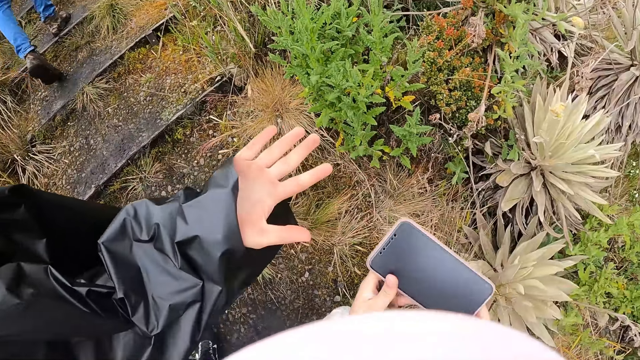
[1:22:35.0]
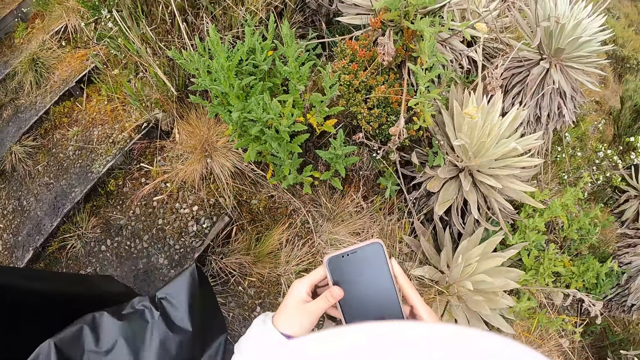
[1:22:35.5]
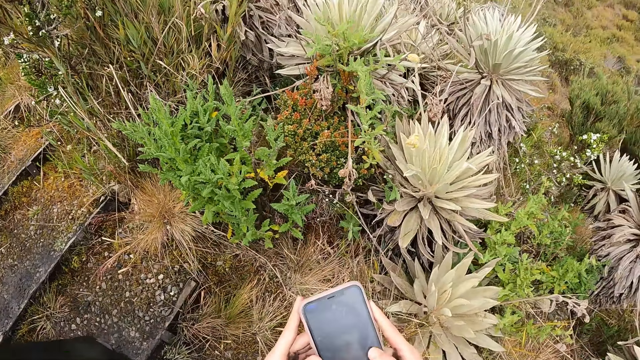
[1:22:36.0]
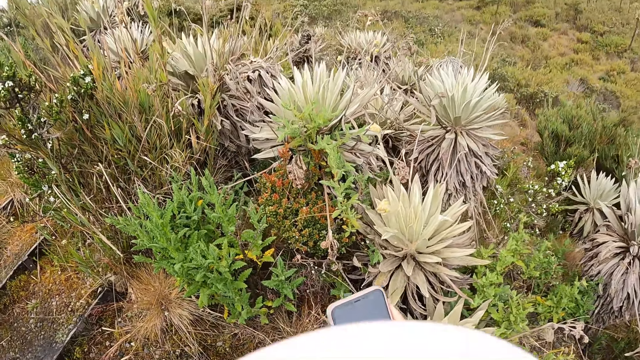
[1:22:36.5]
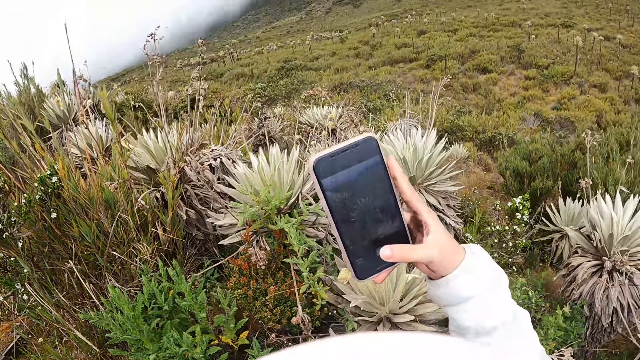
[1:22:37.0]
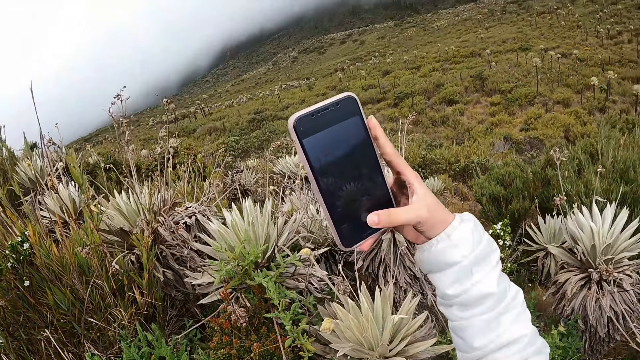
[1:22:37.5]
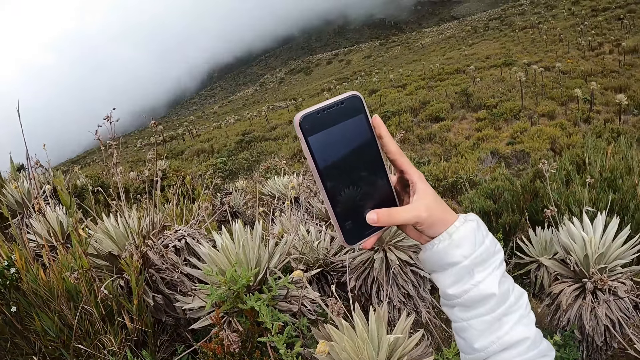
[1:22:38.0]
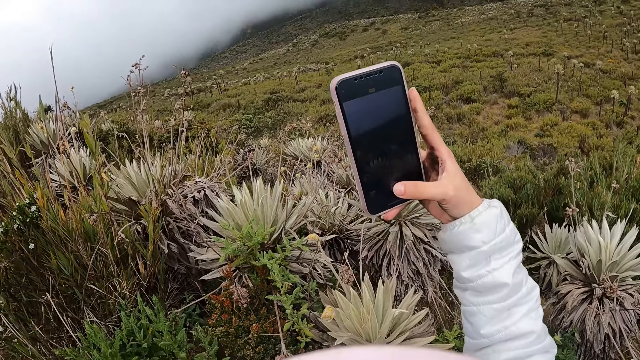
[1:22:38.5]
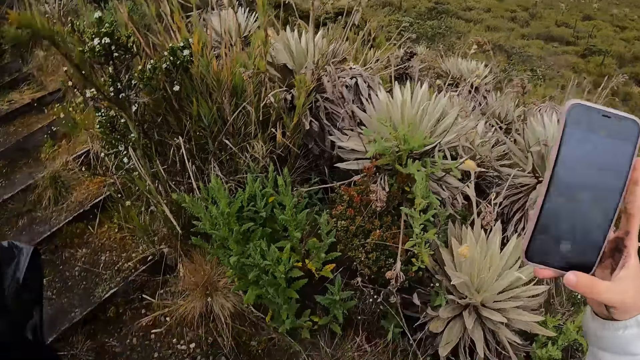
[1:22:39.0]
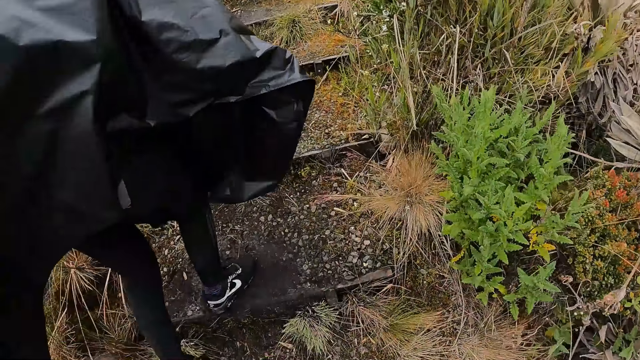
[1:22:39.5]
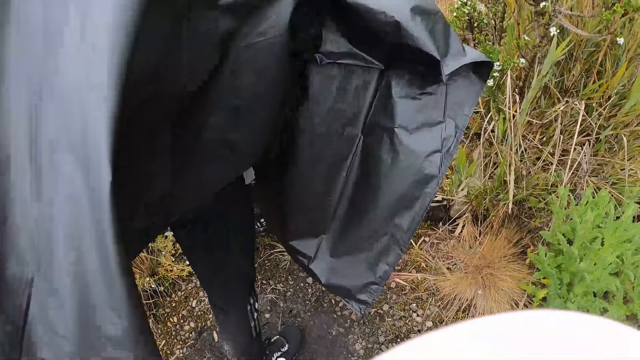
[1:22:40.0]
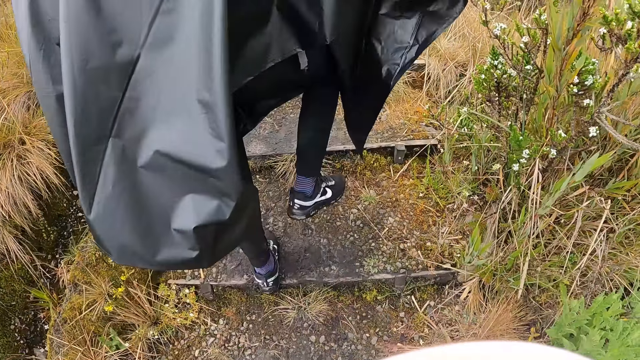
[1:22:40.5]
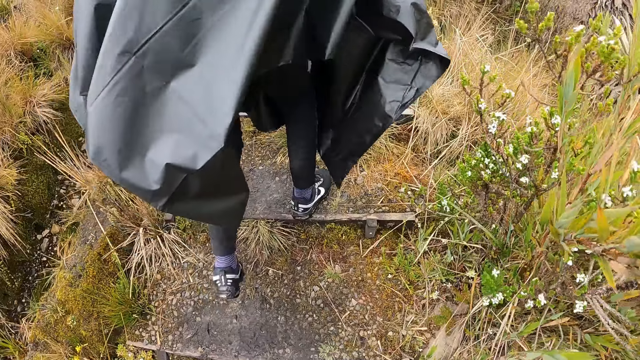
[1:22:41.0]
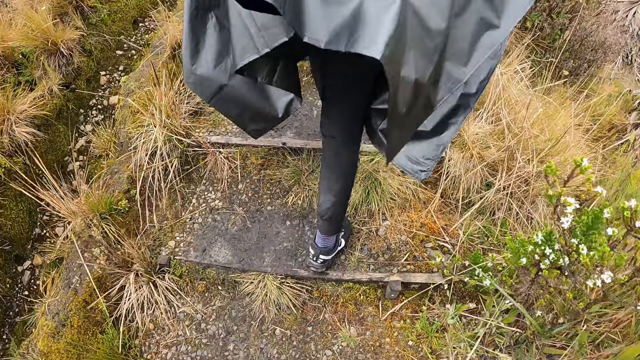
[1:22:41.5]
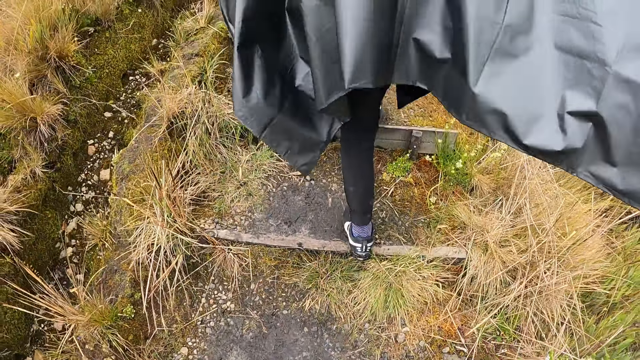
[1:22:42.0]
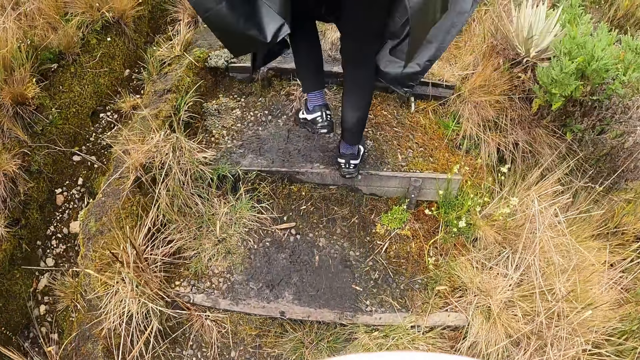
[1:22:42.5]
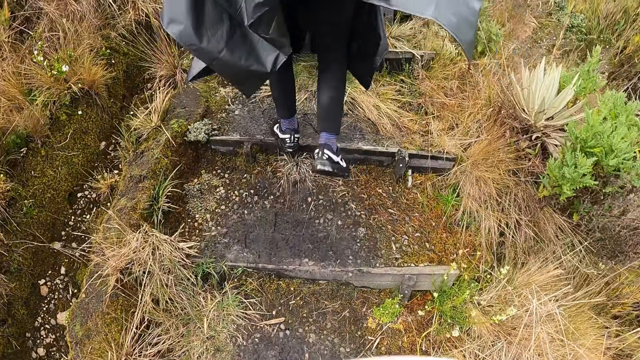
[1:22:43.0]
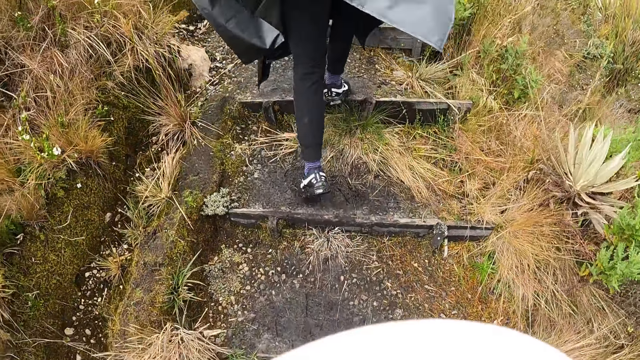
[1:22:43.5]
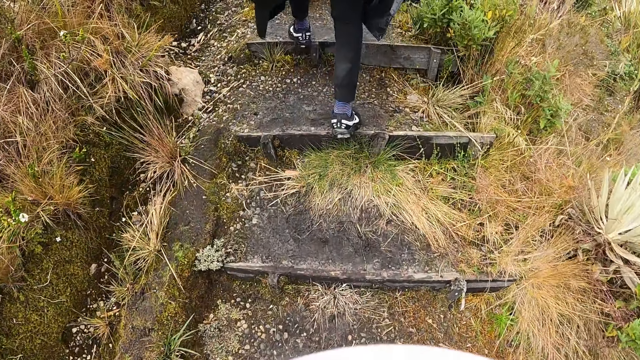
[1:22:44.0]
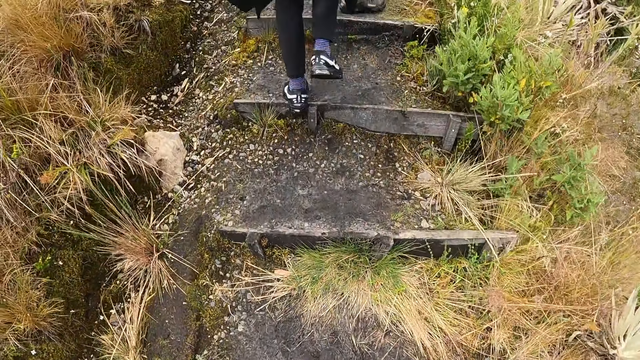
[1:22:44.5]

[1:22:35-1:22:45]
The camera wearer holds a phone with both hands. A man moves a hand. The camera wearer operates the phone with both hands. She takes pictures with the phone in her right hand. She raises the phone. She looks around. The man walks up the mountain steps. The camera wearer walks up the mountain steps. The man walks around.

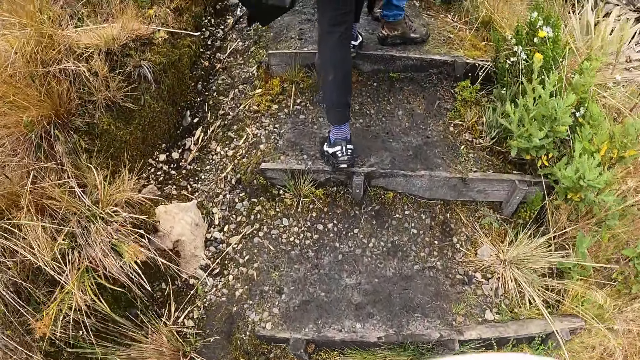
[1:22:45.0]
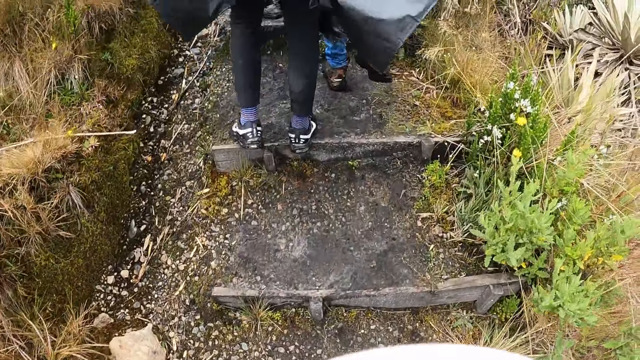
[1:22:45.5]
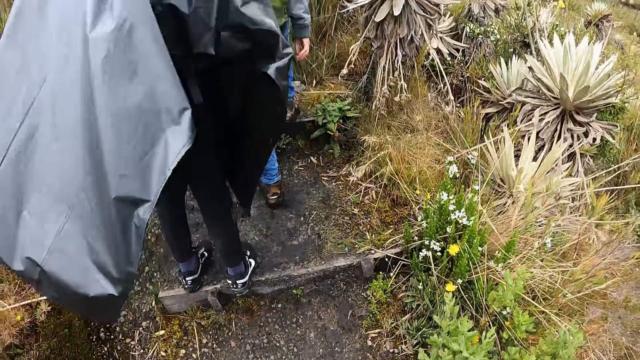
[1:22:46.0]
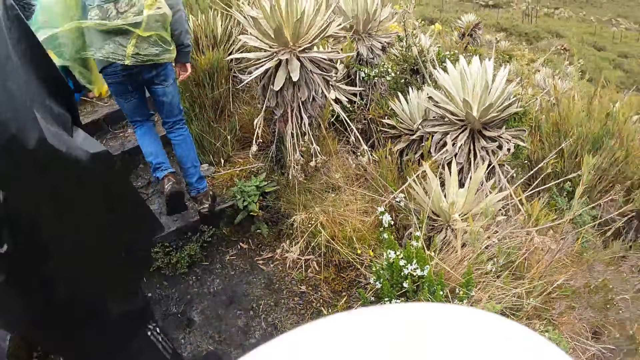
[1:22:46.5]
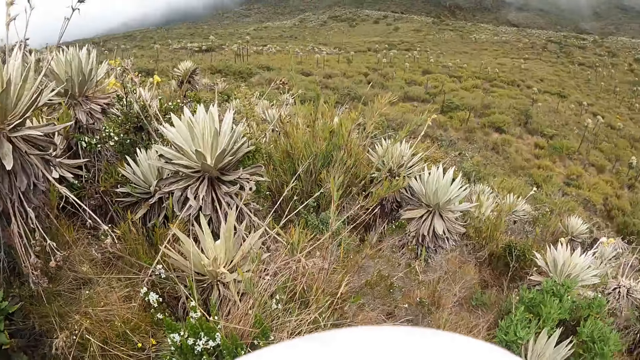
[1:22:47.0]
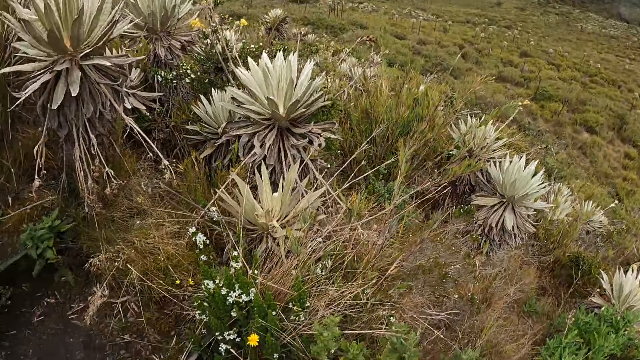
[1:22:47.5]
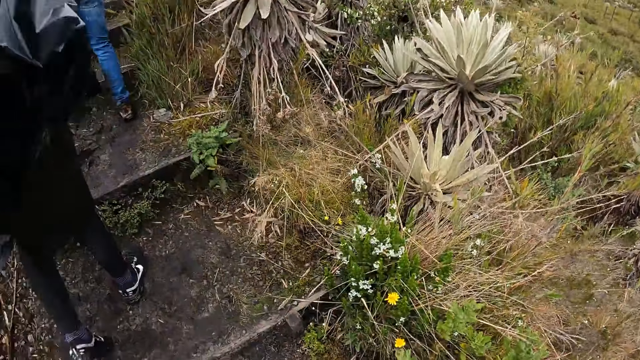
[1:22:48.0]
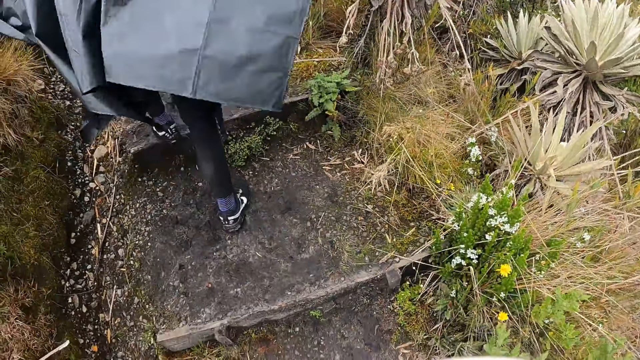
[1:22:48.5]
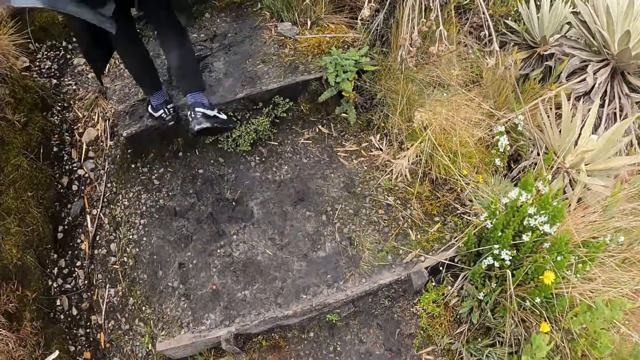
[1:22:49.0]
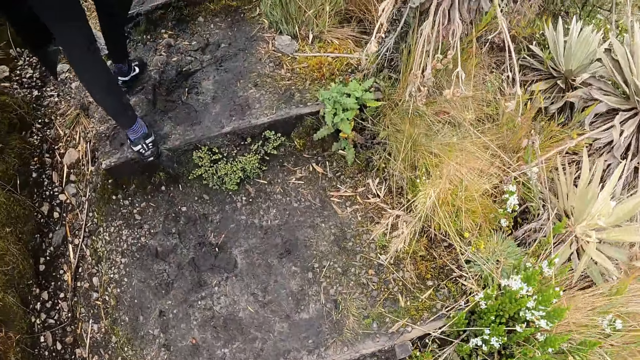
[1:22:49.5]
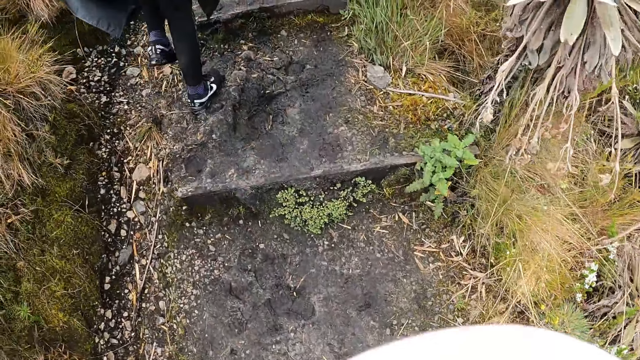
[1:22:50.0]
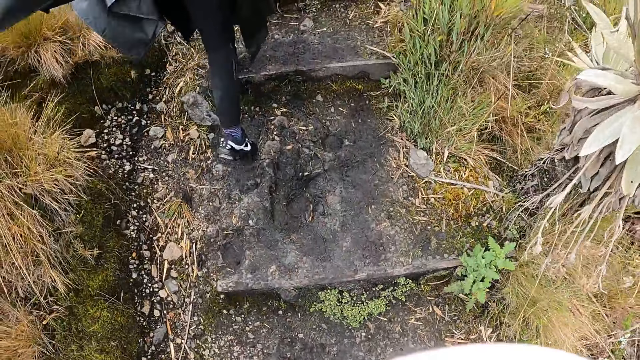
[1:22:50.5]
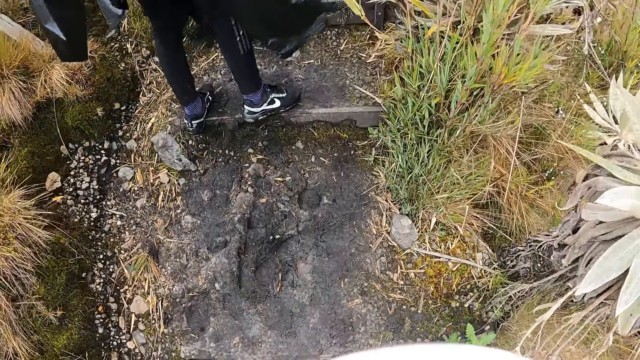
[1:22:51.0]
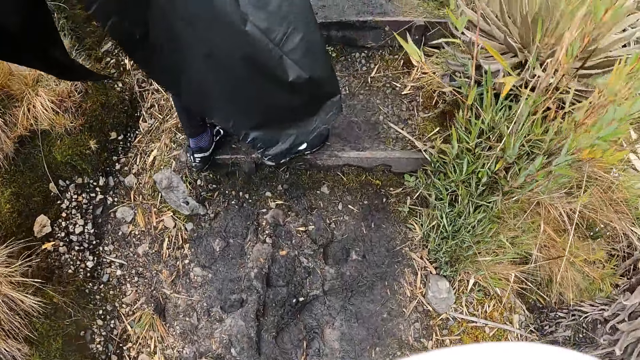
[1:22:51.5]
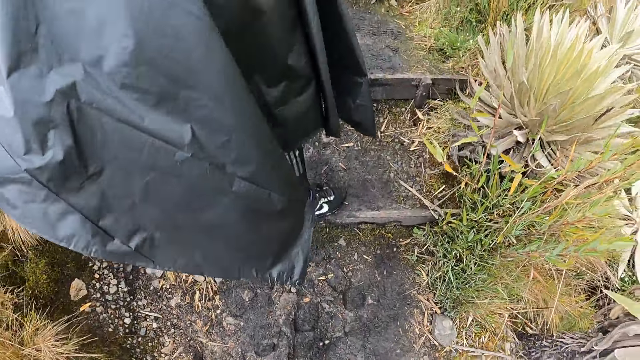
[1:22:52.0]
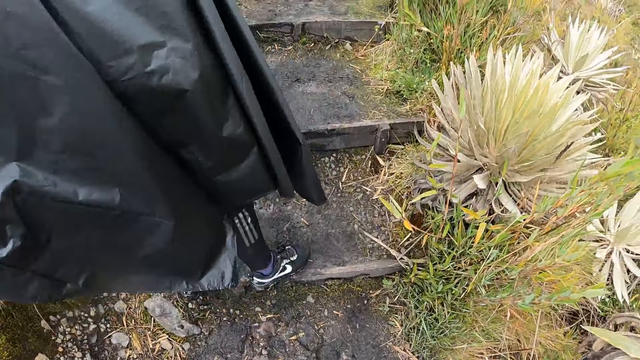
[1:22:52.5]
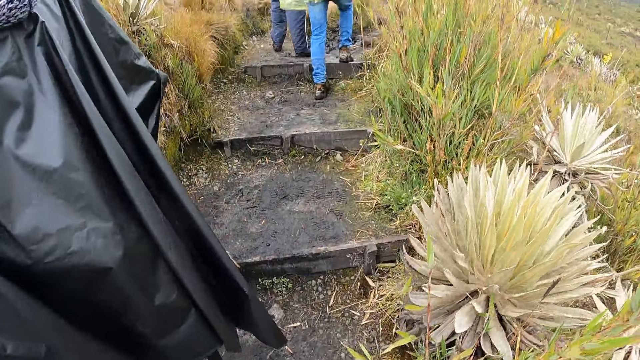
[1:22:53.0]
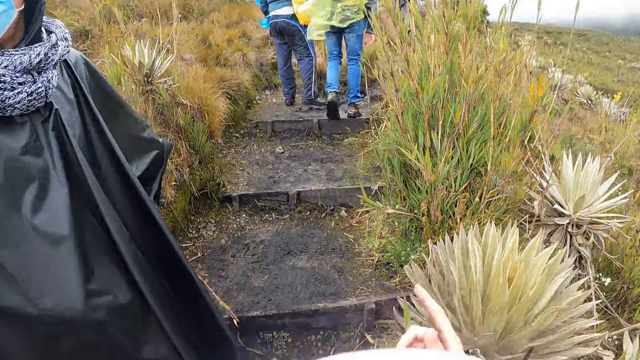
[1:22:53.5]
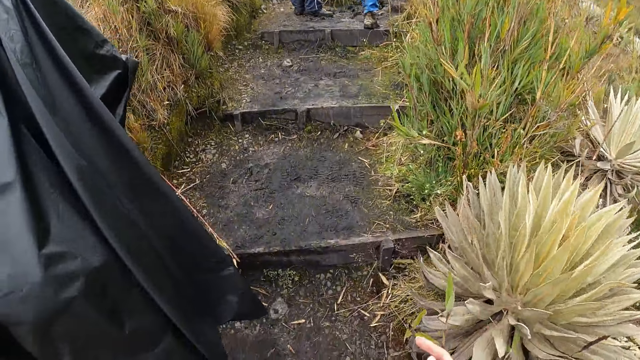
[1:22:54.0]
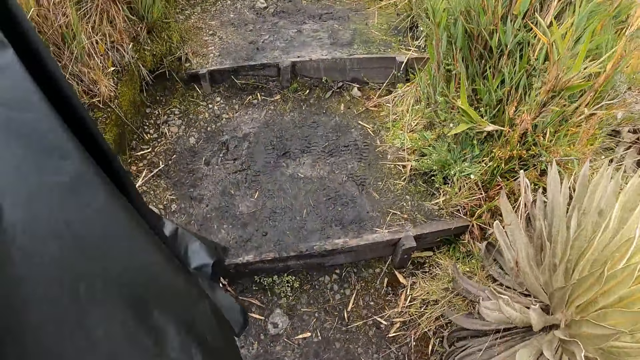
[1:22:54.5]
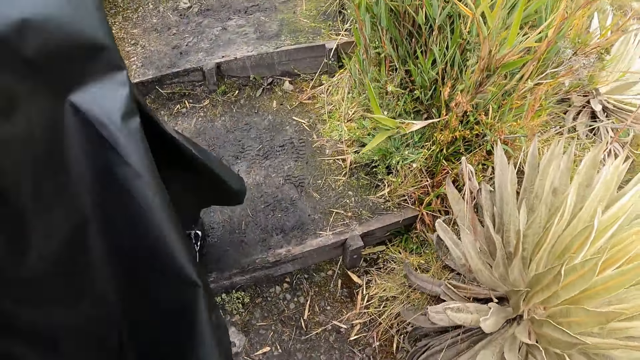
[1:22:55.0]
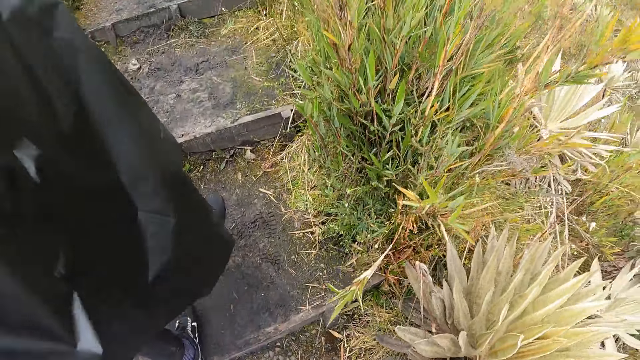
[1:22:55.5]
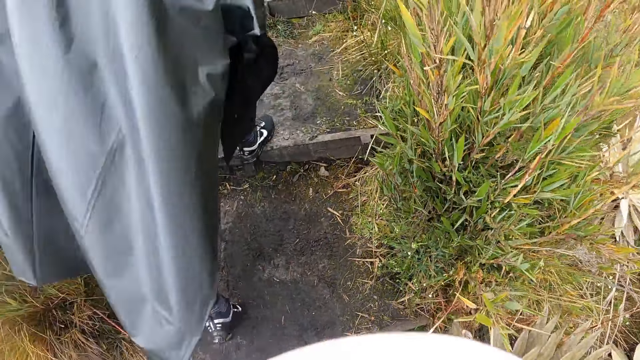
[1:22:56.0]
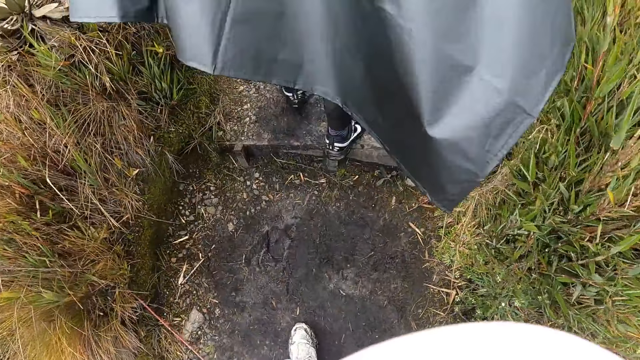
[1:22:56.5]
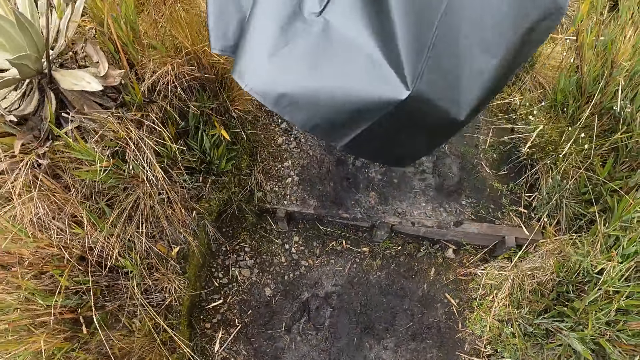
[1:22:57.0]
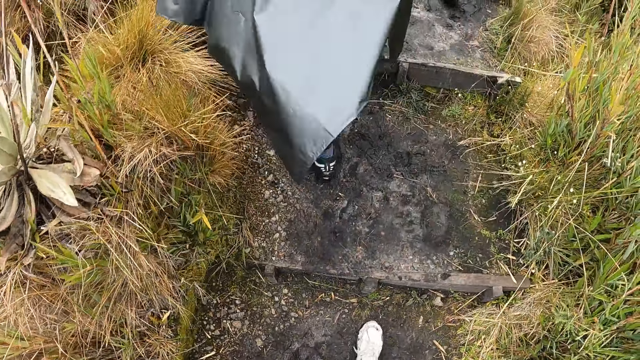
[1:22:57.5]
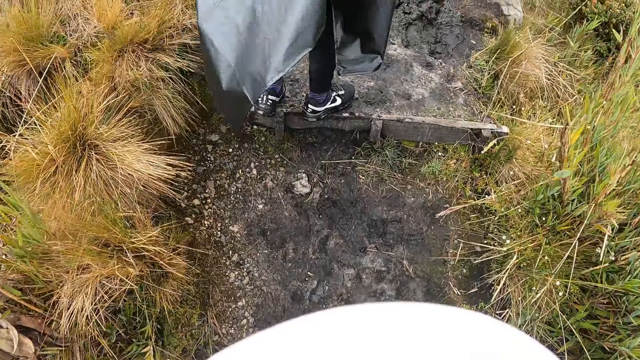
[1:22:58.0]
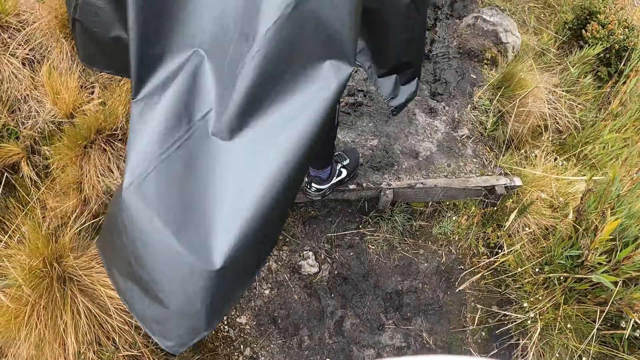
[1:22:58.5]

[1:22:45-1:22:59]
The camera wearer looks around. They look around again. A person walks around. The person stops. The camera wearer interacts with the person. The person walks around. The camera wearer walks around.
